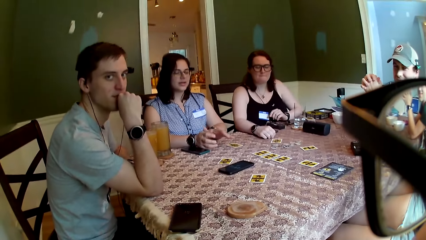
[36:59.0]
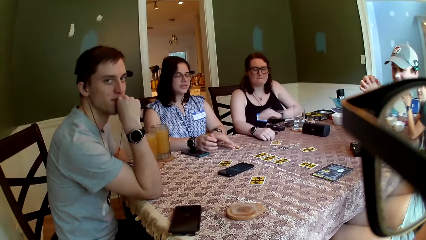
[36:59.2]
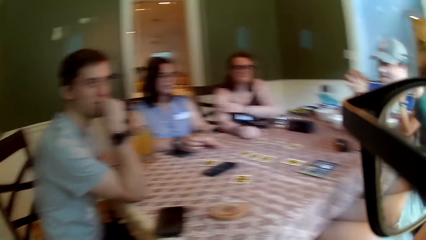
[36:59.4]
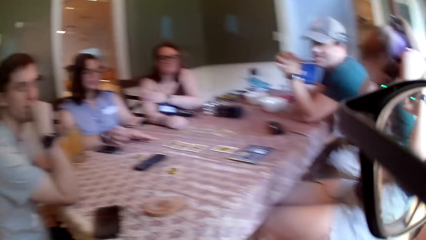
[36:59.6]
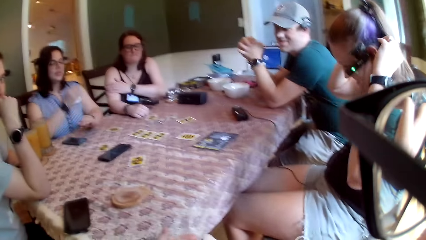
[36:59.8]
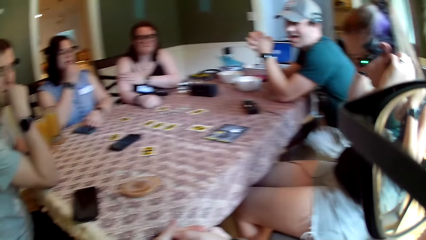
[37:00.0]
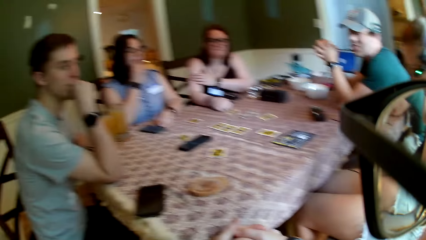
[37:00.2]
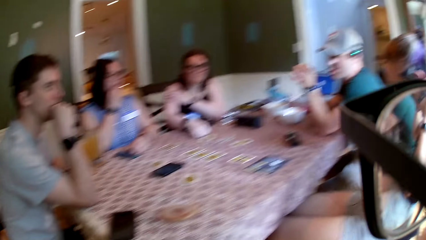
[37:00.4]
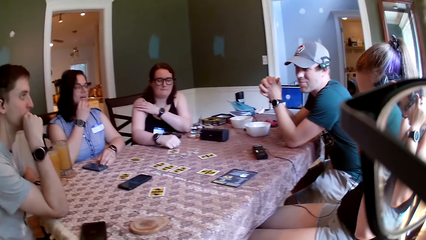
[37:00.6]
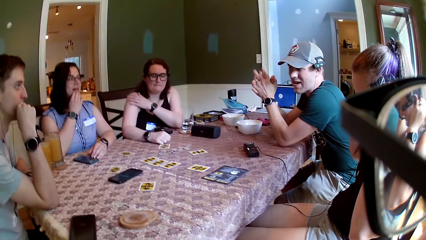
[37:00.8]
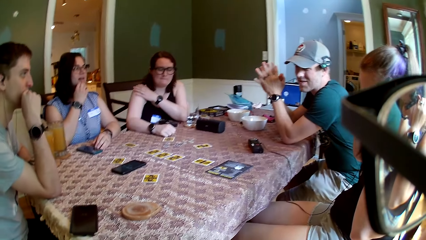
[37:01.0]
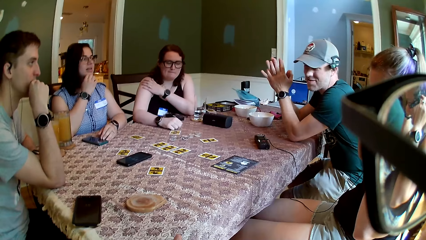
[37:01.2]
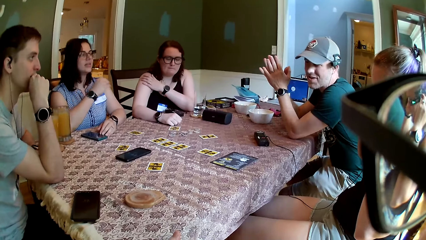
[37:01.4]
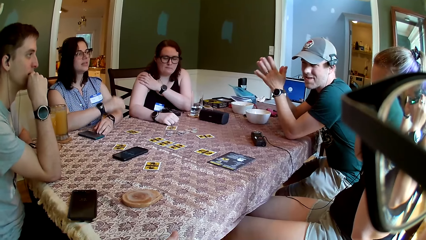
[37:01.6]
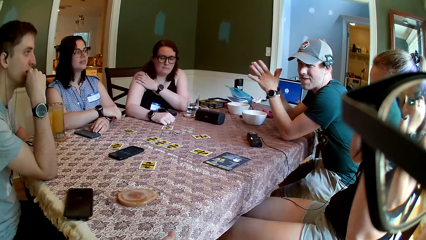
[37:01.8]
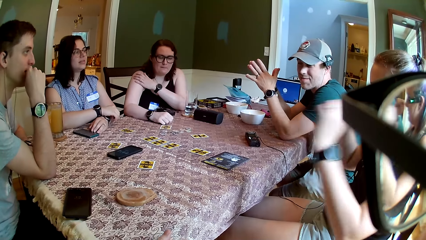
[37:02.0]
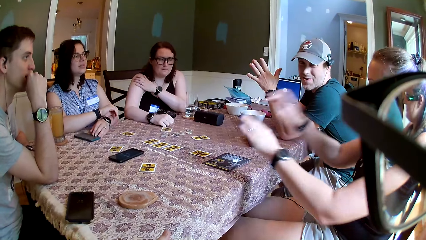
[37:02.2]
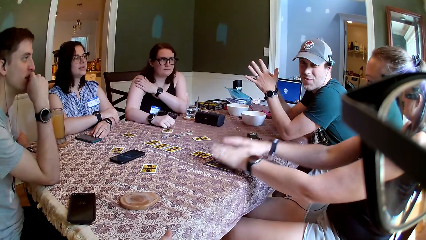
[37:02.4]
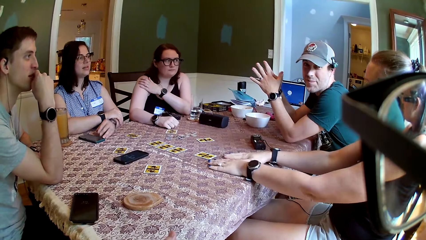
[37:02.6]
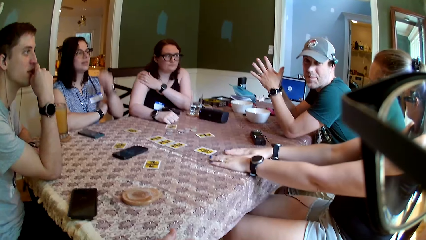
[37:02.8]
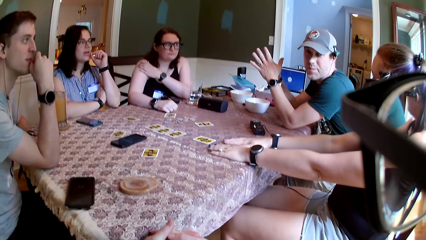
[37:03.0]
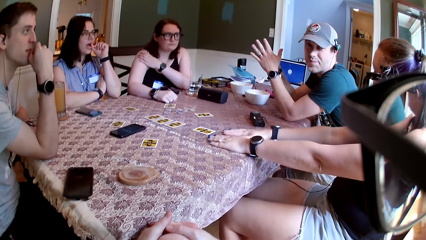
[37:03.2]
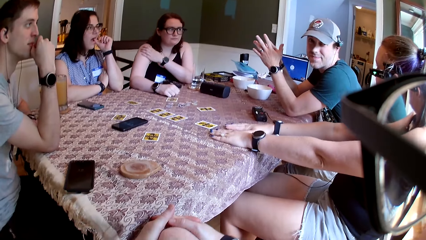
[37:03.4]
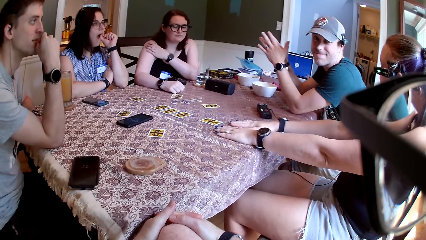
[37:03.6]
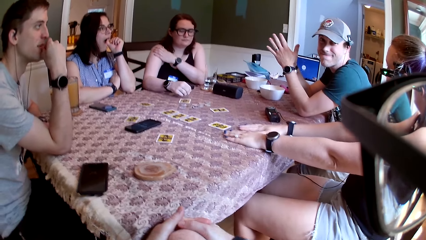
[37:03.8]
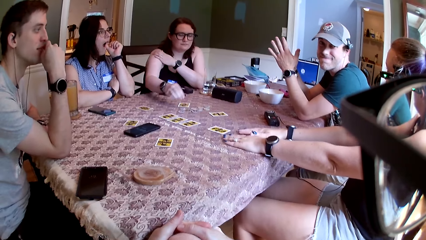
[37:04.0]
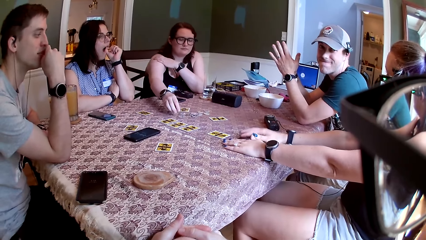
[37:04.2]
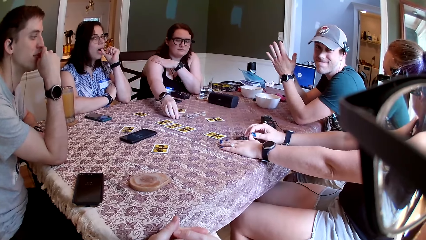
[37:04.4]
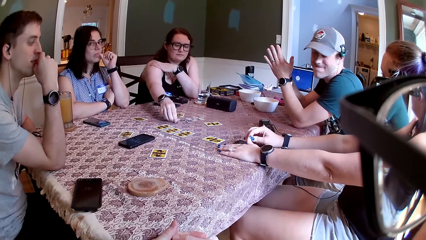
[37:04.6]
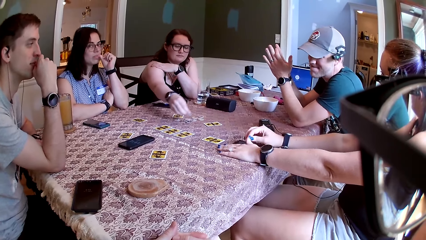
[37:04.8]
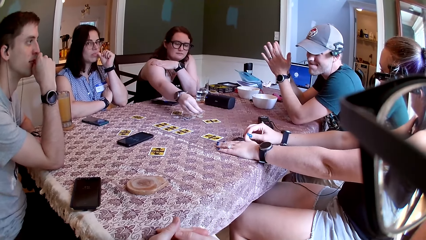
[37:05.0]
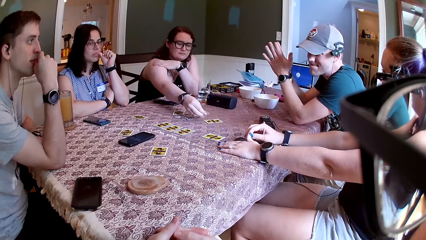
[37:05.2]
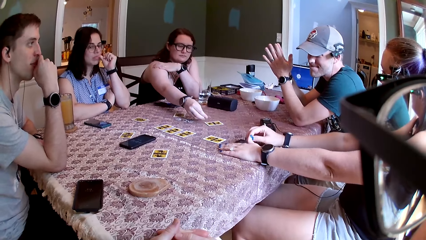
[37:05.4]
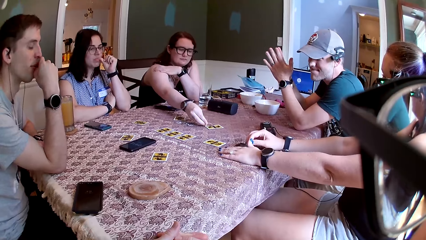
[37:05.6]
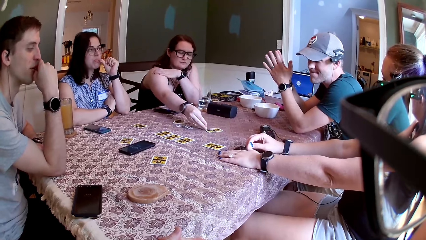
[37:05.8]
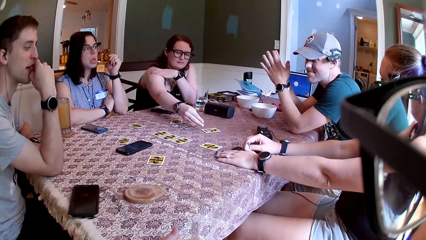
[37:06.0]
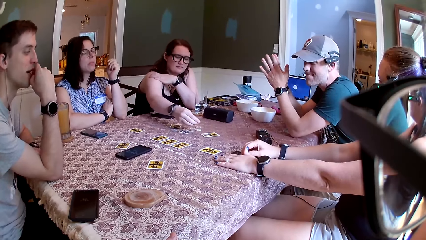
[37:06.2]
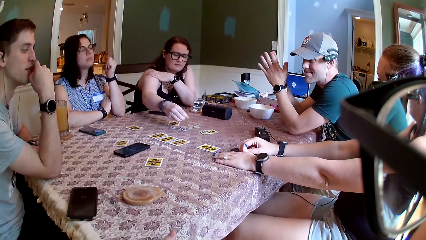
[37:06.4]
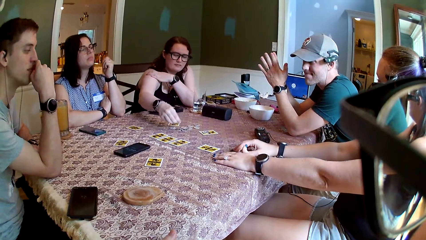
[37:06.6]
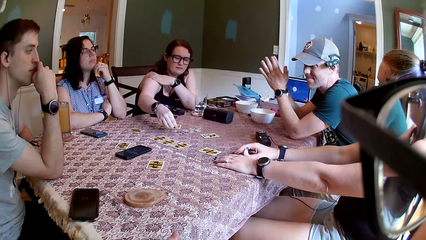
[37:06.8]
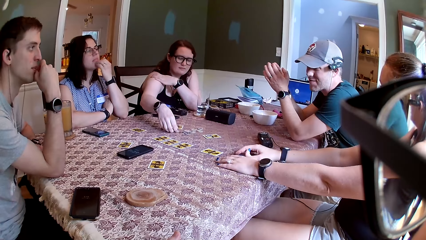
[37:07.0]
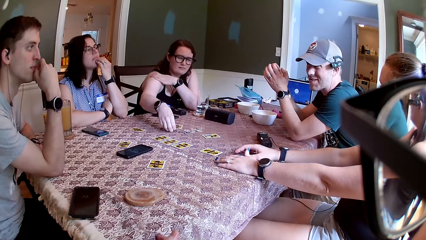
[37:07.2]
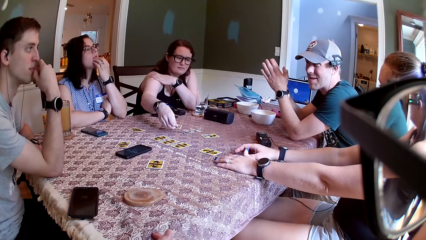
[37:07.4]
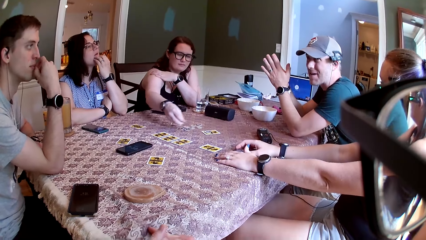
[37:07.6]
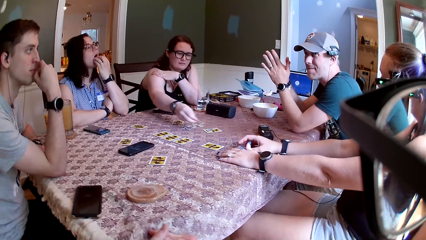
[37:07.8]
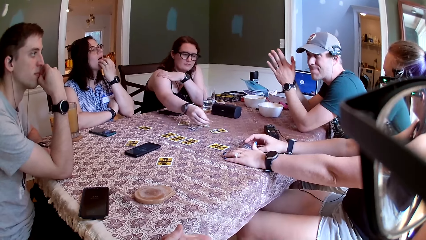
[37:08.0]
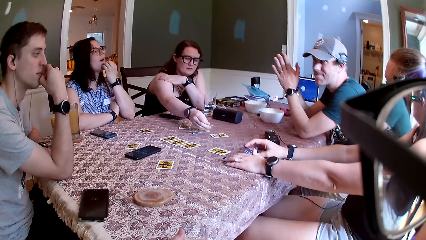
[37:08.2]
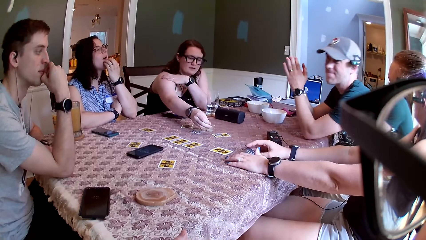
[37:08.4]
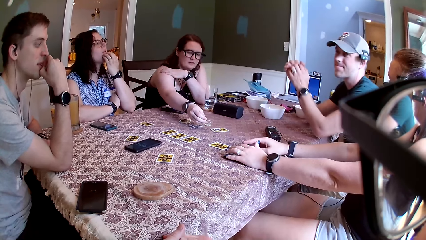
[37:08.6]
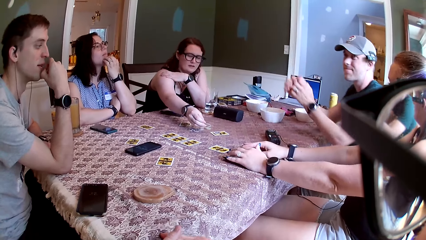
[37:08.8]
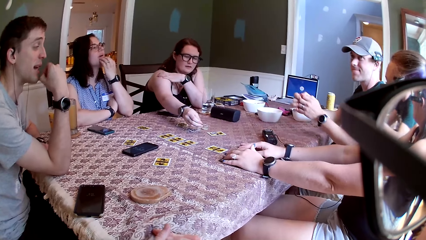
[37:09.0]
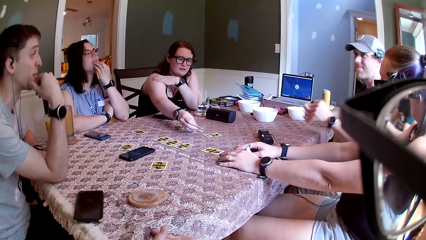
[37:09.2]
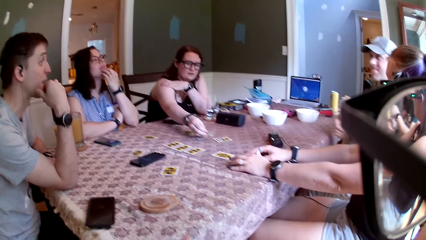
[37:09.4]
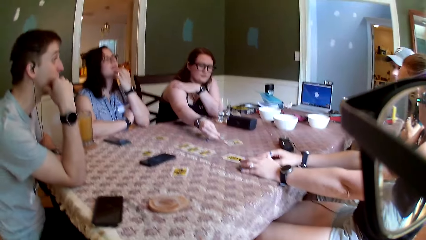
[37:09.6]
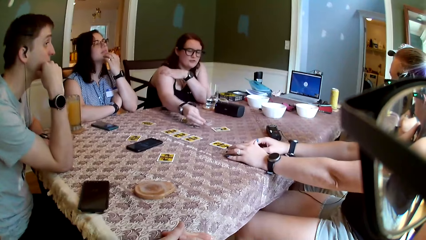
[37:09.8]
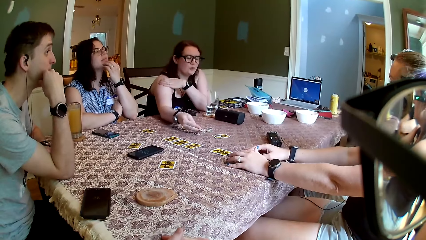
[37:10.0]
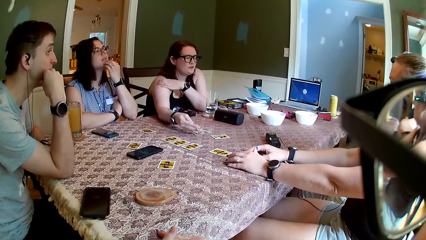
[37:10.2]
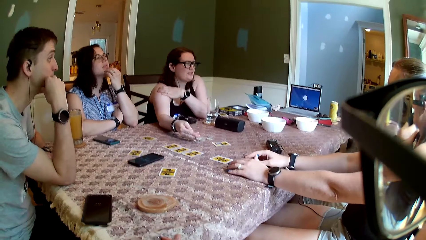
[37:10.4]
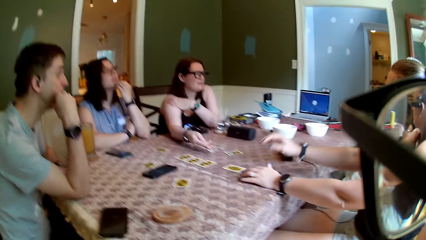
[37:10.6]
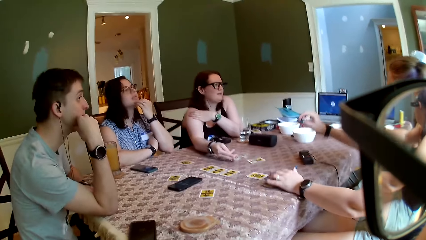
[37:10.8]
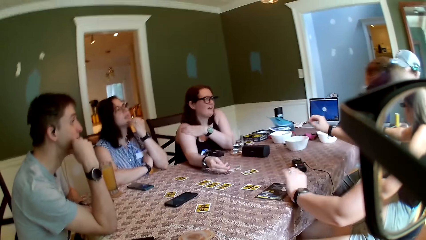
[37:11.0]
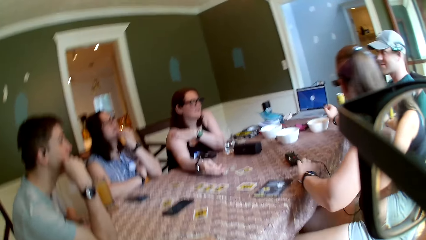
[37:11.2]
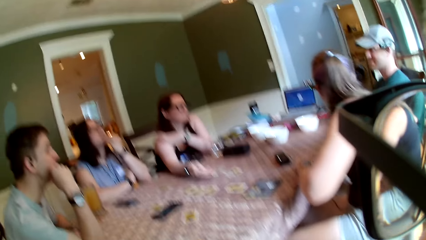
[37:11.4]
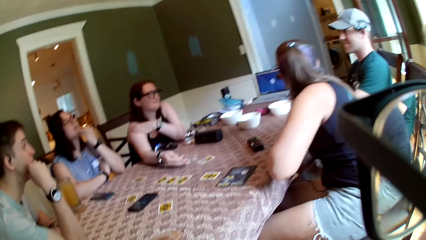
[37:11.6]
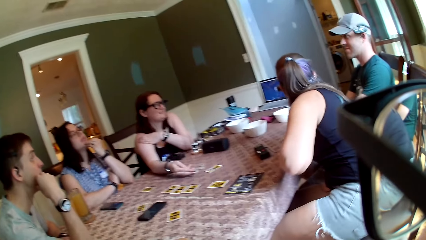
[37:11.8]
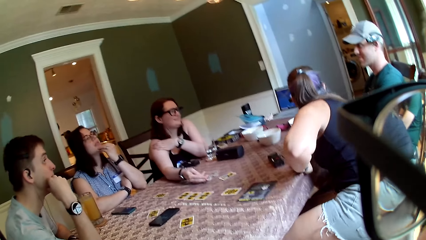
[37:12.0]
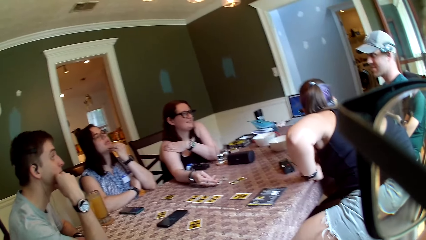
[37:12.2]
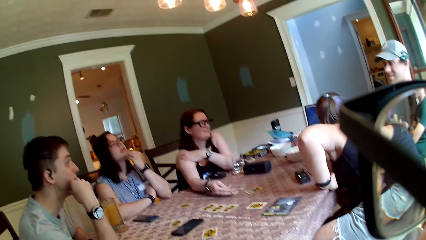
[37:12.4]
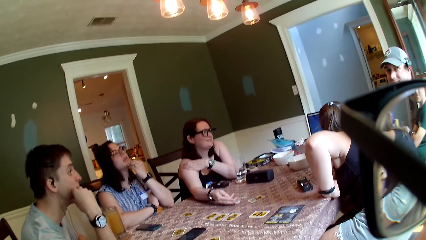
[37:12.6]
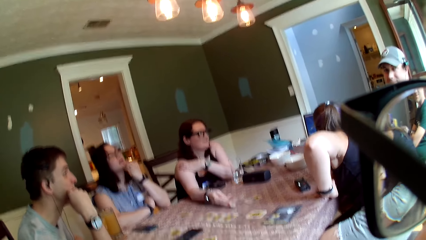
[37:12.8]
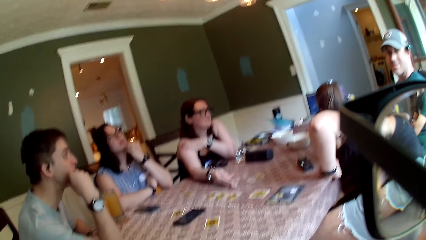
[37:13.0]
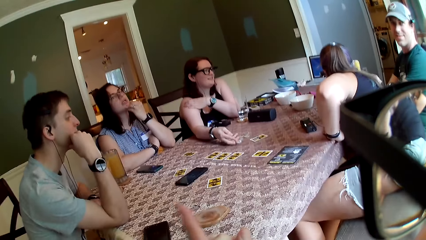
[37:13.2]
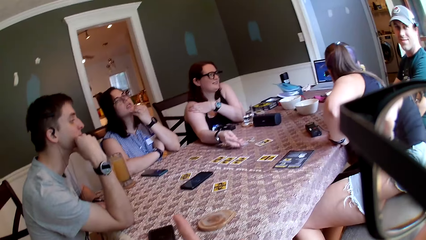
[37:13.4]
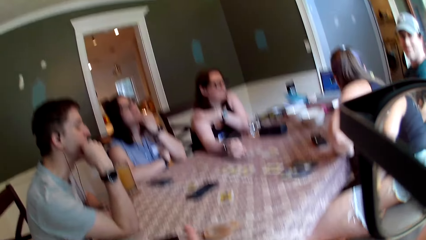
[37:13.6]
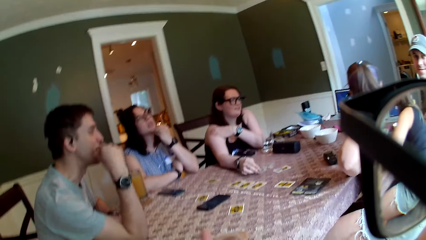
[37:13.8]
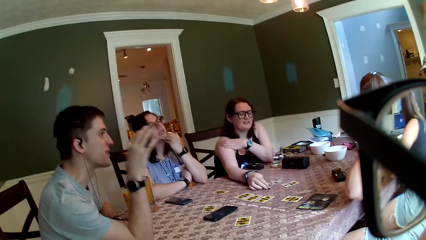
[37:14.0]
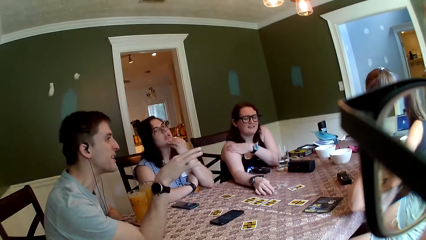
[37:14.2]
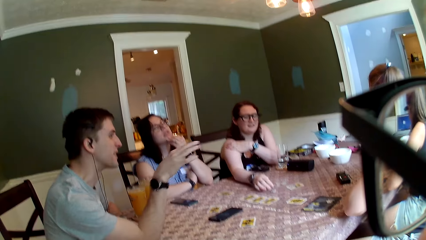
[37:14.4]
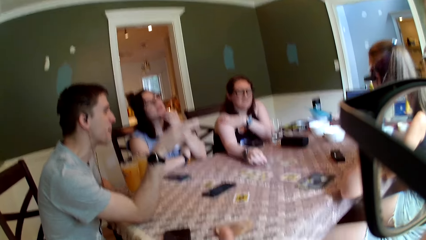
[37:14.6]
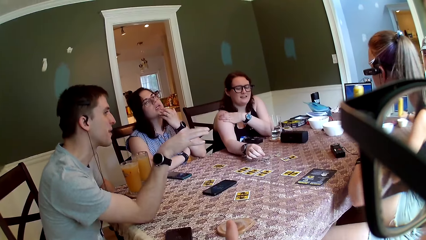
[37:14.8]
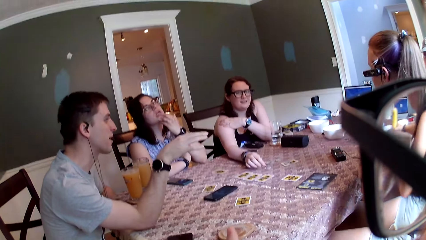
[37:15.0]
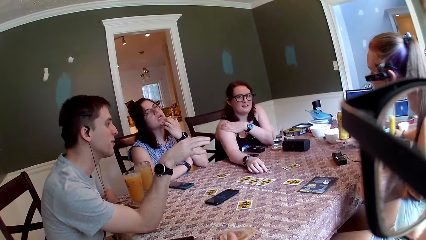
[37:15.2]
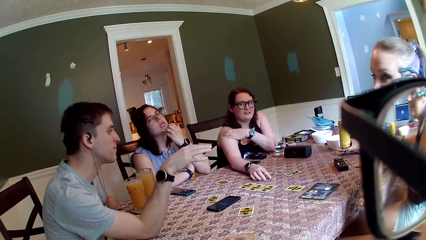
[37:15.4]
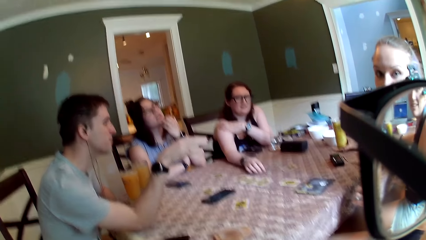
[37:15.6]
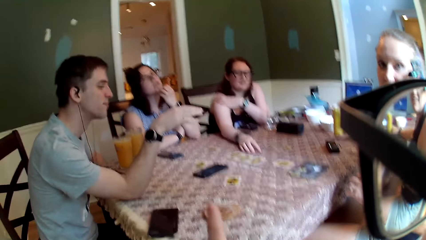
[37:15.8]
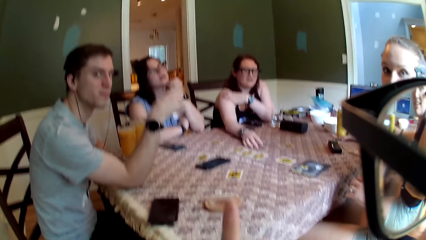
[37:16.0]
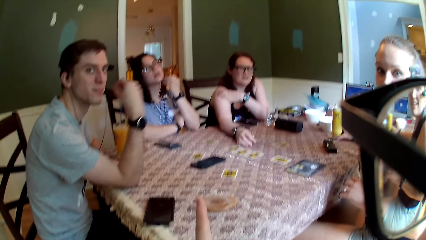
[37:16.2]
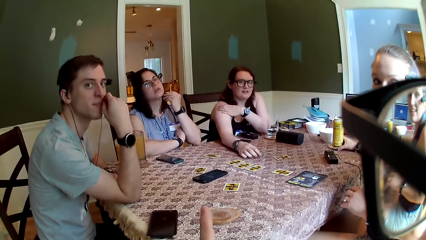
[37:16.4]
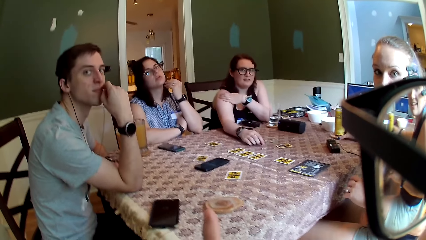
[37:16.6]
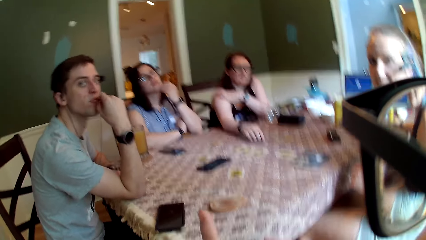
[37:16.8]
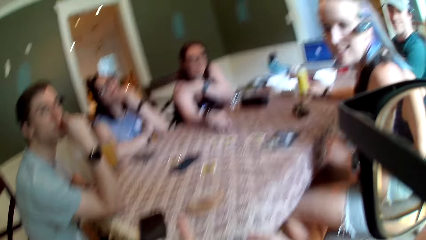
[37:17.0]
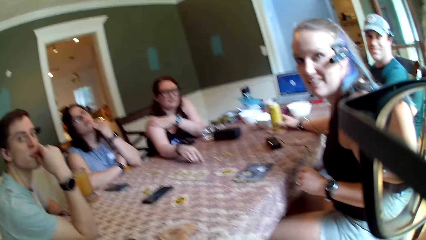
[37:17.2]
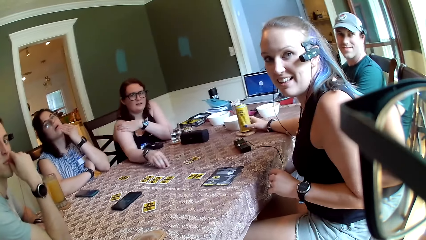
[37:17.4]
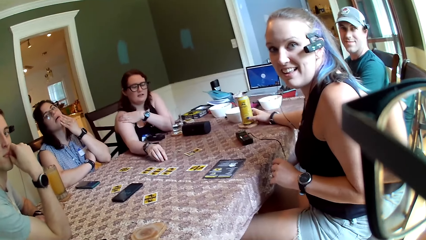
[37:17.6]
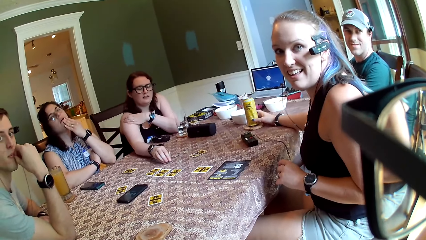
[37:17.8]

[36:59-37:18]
A woman shifts a card with her left hand. Another woman puts her left hand on her right hand. A man converses with the group of people. The first woman puts her left hand on her right hand. A third woman places both hands on the table. The first woman puts her left thumb in her mouth. The camera wearer converses with the man. The second woman picks up a coin with her right hand. The camera wearer puts their hands together. The second woman places the coin on a card with her right hand. Another man converses with the first man. The second woman picks up the coin with her right hand. The first man removes both hands from the table. The other man converses with the group of people. The second woman converses with the first man. The third woman stretches her right hand across the table. The camera wearer looks around. The second woman puts the coin on the table with her right hand. The other man points at the first man. The third woman puts a can of drink on the table with her right hand. The second woman shifts the coins with her right hand.
